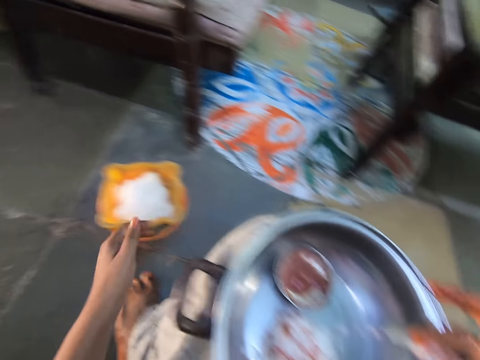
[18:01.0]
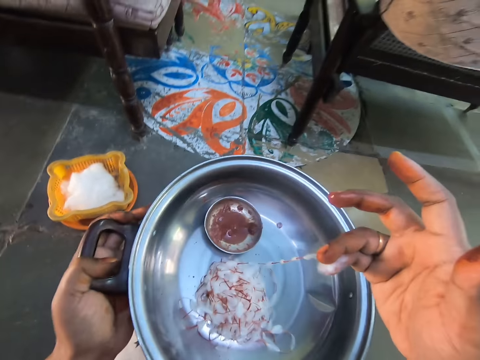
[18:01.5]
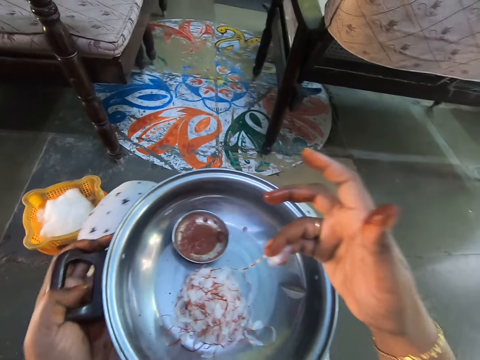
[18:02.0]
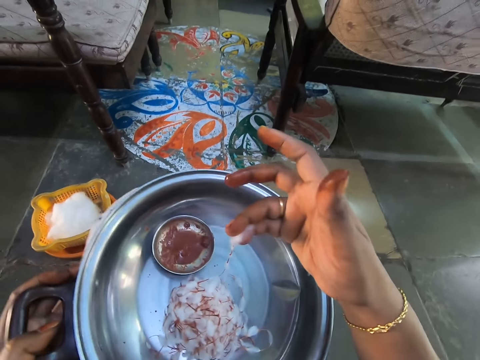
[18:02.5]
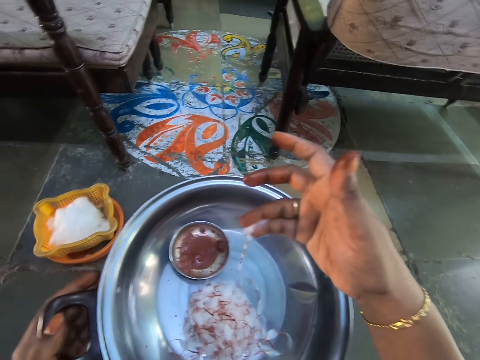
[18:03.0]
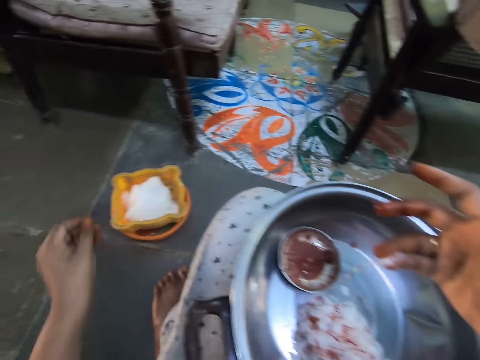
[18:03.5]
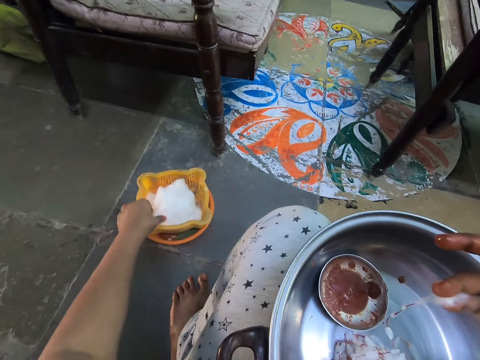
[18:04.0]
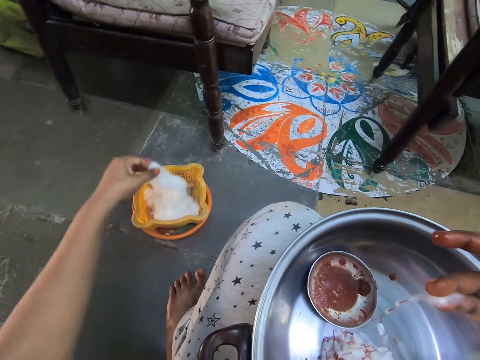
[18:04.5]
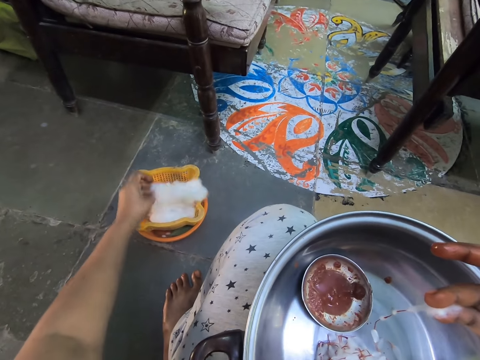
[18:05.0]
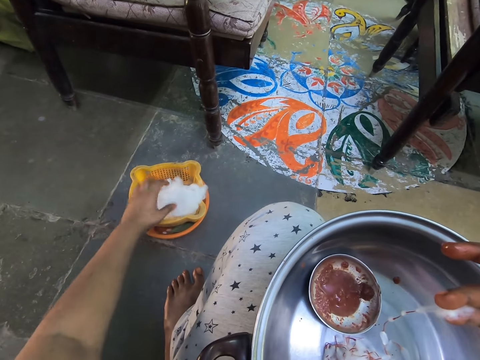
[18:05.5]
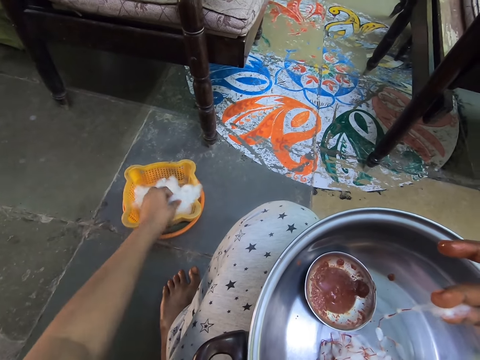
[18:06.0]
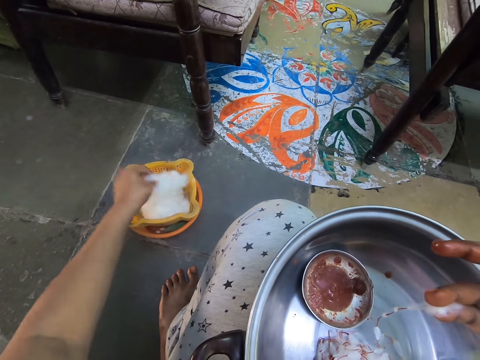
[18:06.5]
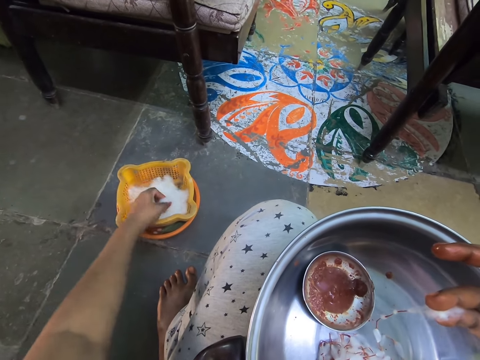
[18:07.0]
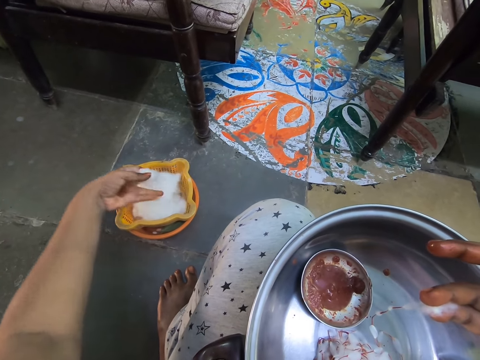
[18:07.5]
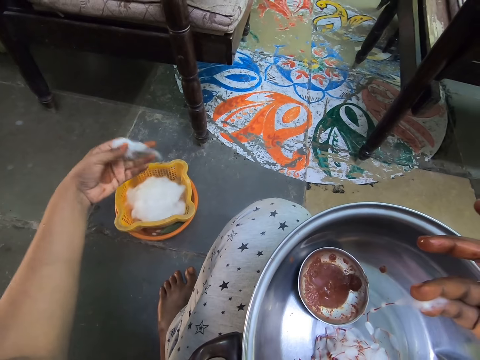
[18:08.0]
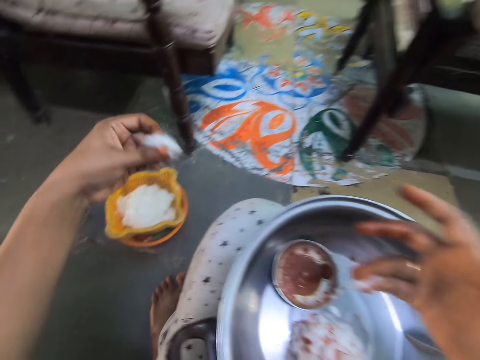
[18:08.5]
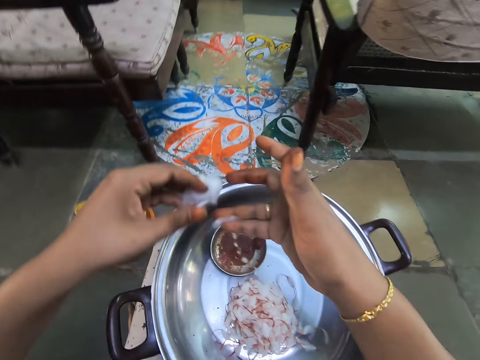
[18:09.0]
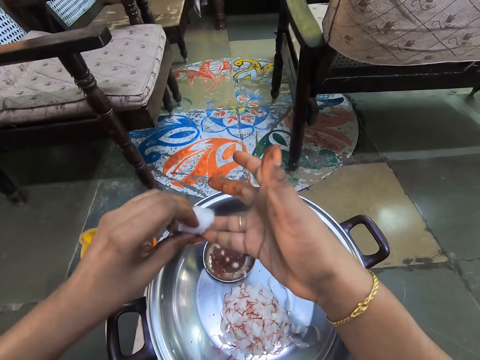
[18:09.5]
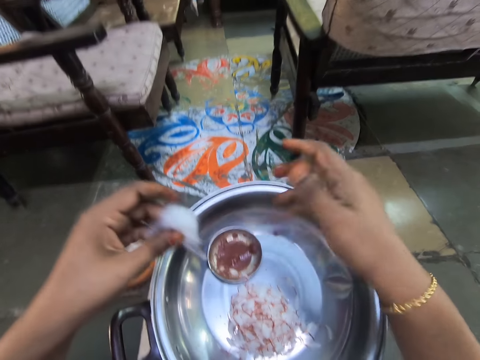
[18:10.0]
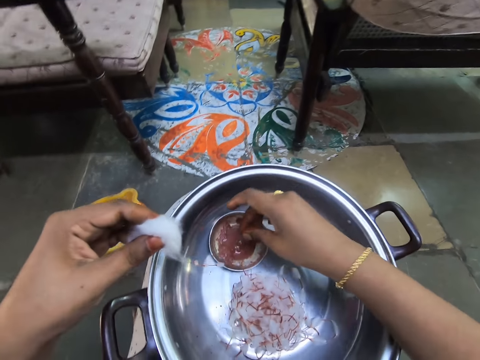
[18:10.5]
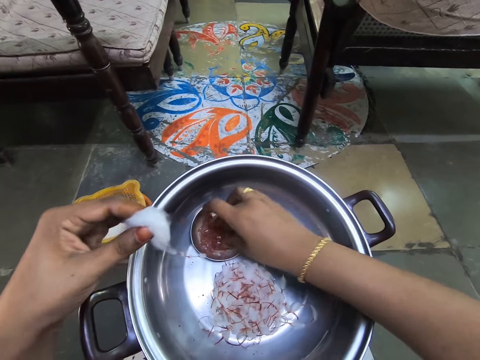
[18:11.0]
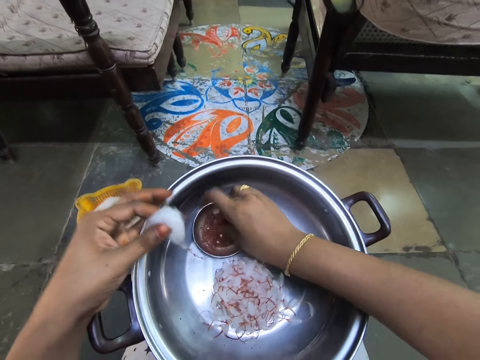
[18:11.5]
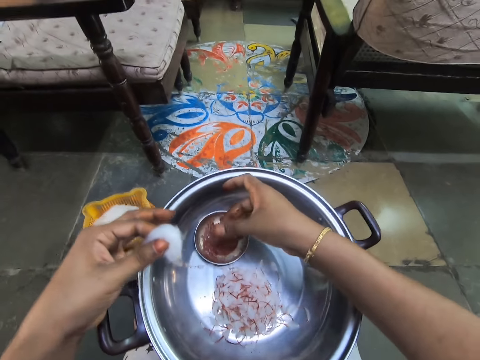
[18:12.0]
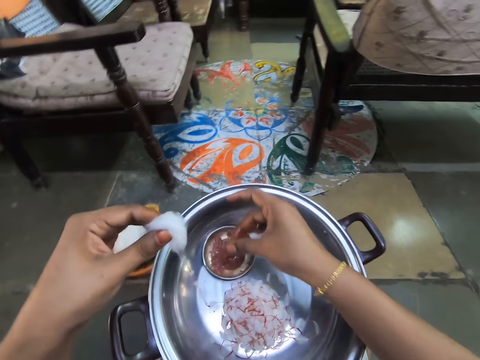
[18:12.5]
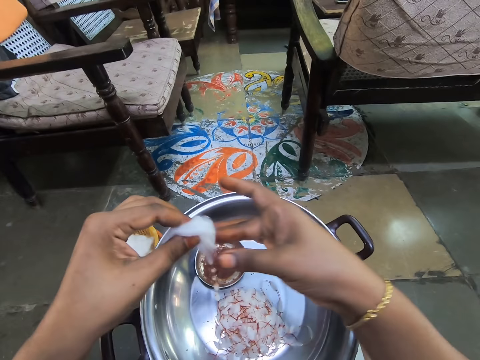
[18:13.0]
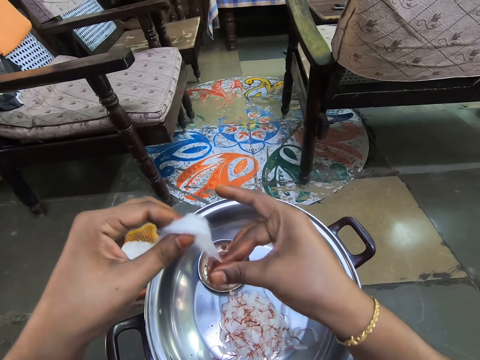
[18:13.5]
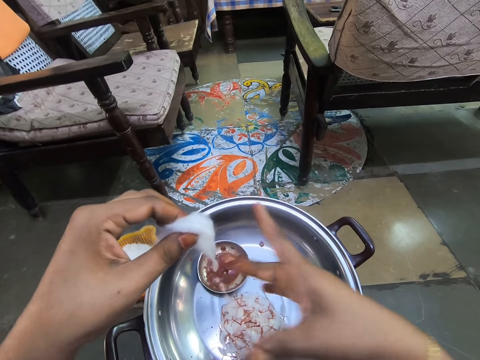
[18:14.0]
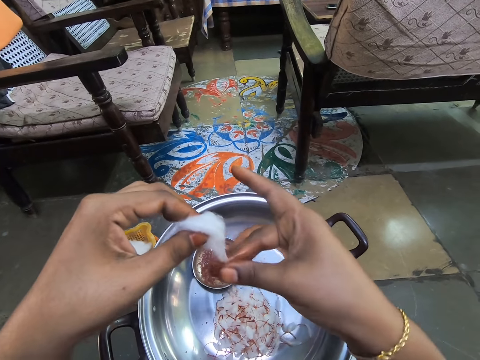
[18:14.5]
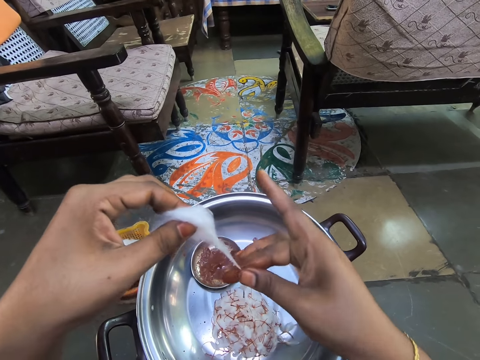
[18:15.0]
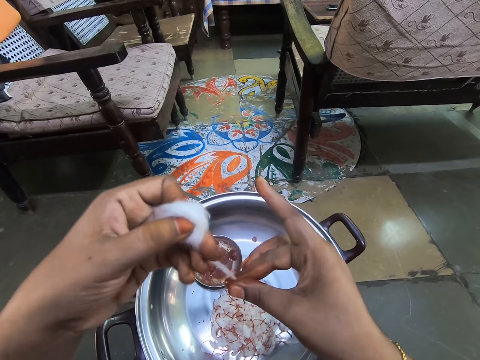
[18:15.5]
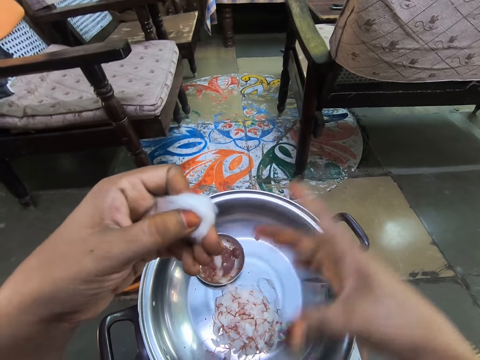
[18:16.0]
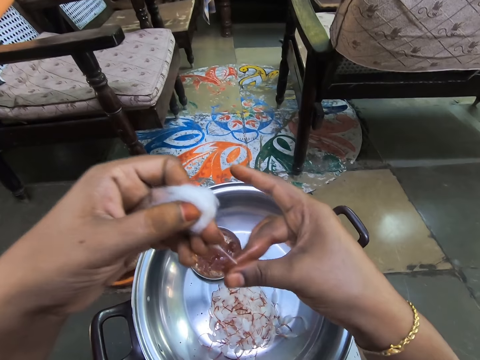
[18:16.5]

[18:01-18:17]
The camera wearer adjusts the steel bowl on her lap. She looks around. She pinches the cotton wool. She takes the cotton from the container basket. She takes the cotton. She attaches the cottons together. She dips her fingers into the paste. She rubs the paste in between her fingers. She rolls the cotton wool with the paste.

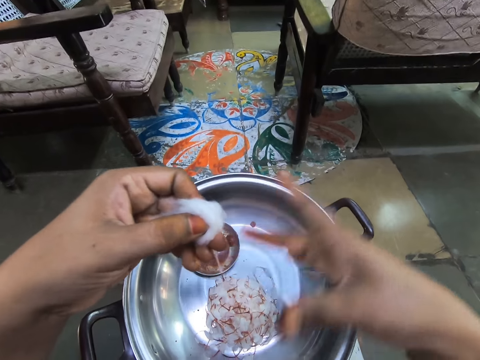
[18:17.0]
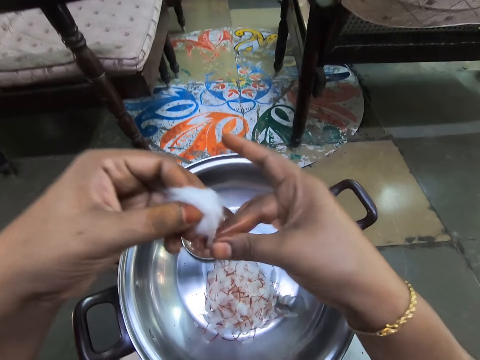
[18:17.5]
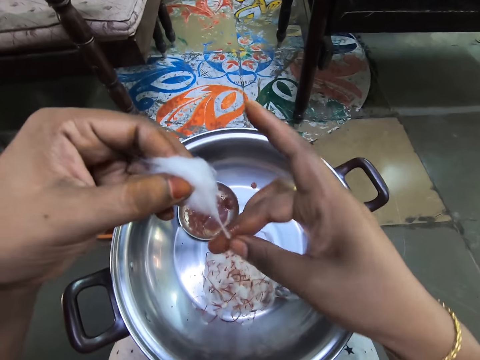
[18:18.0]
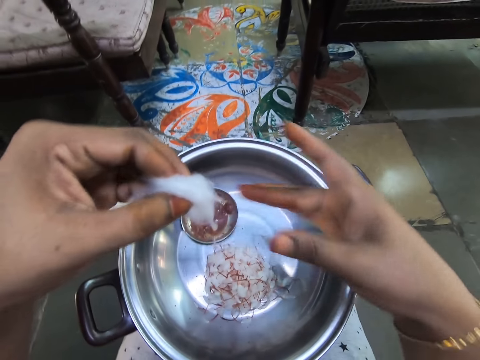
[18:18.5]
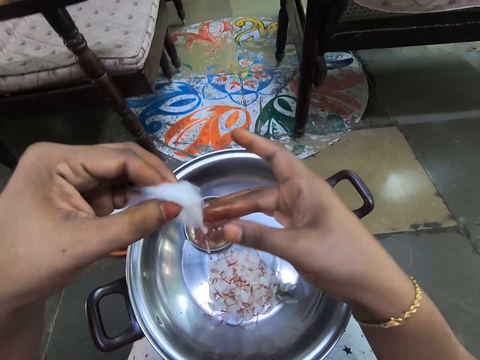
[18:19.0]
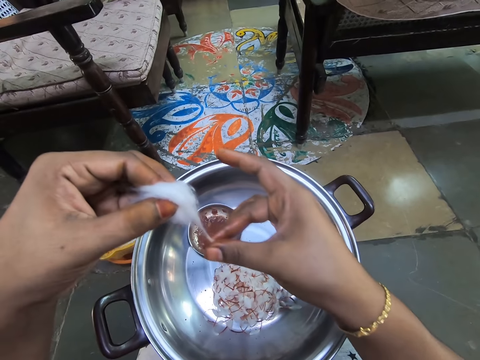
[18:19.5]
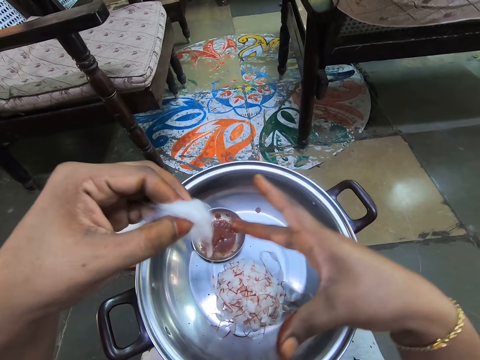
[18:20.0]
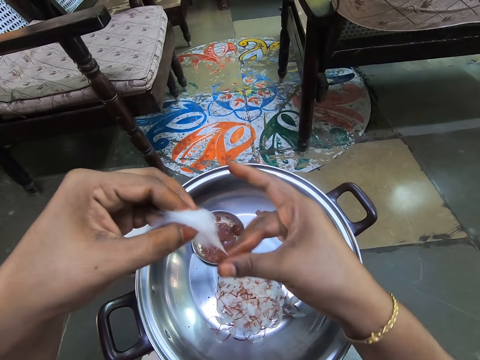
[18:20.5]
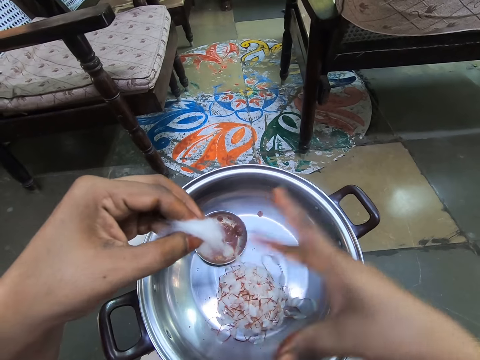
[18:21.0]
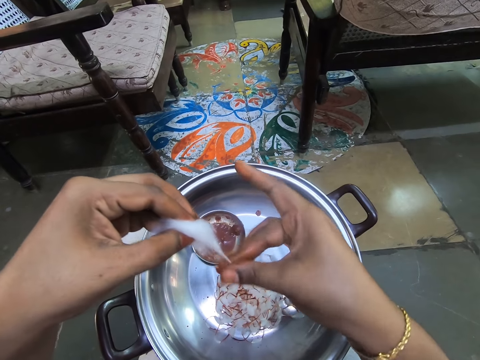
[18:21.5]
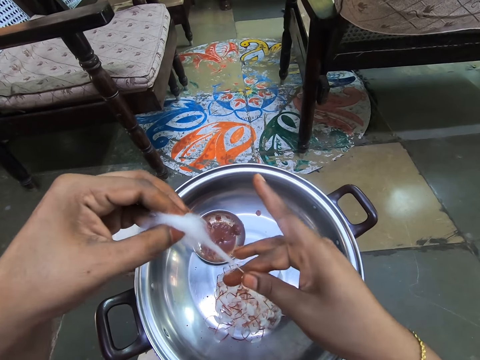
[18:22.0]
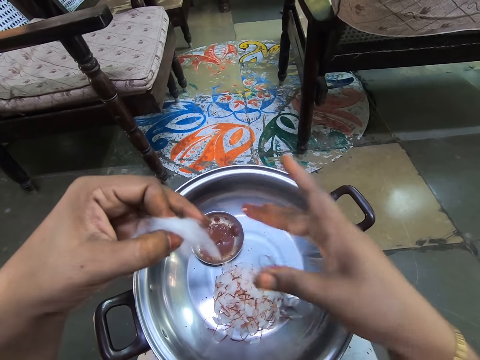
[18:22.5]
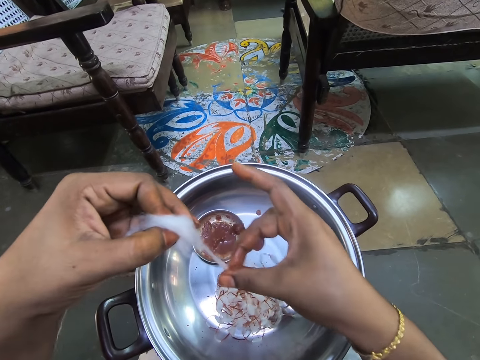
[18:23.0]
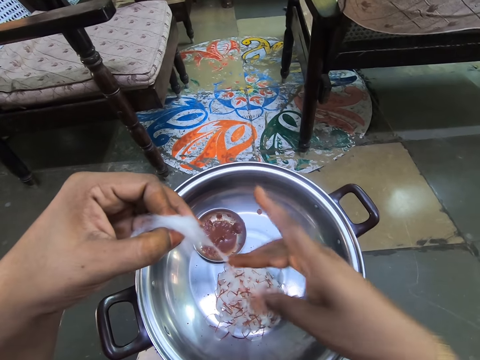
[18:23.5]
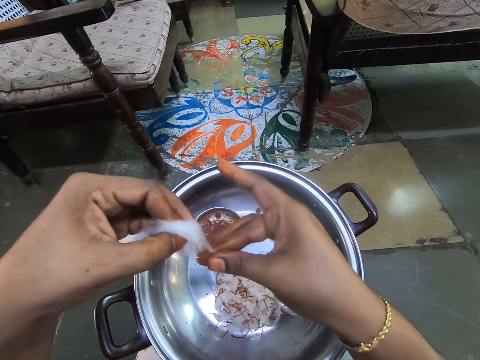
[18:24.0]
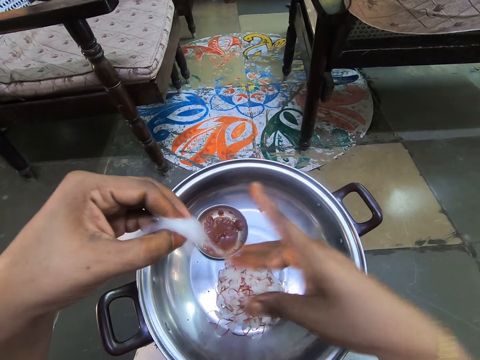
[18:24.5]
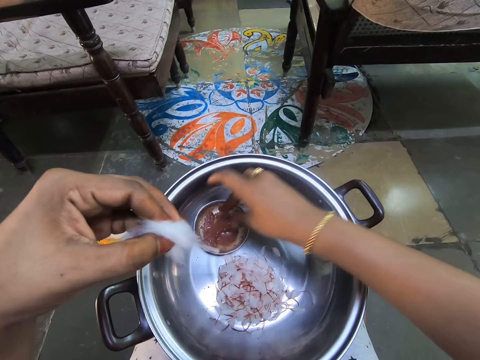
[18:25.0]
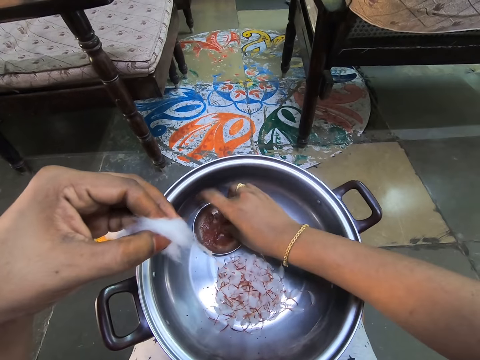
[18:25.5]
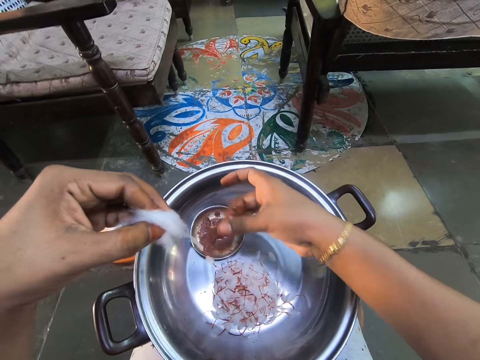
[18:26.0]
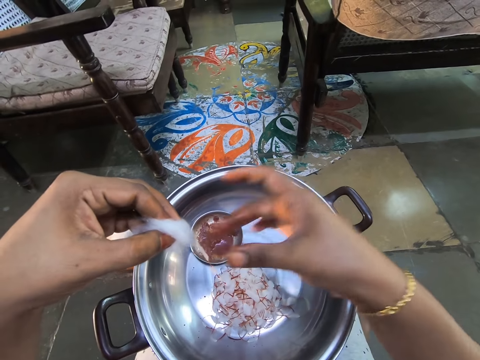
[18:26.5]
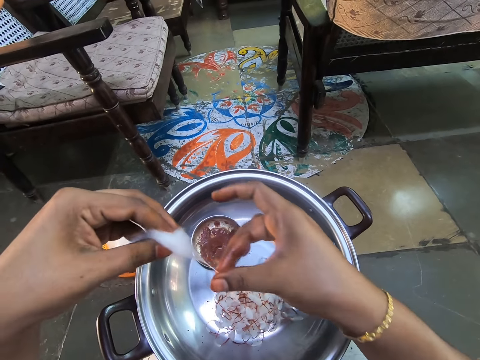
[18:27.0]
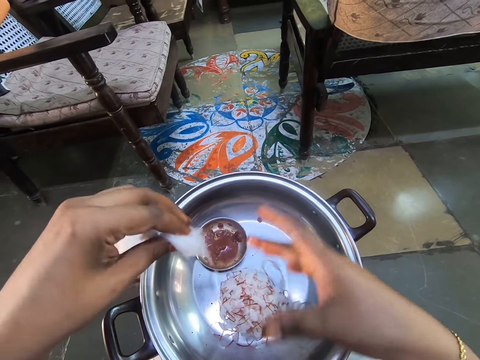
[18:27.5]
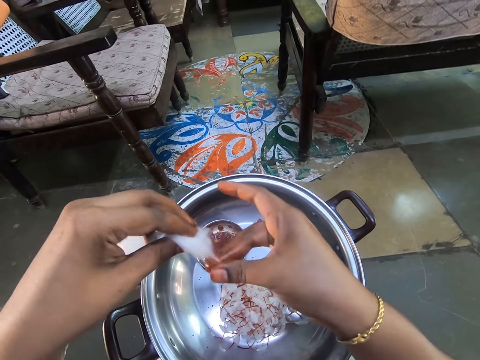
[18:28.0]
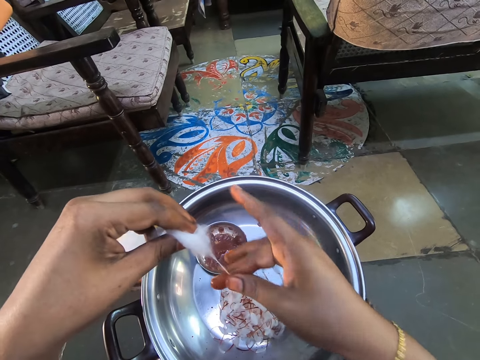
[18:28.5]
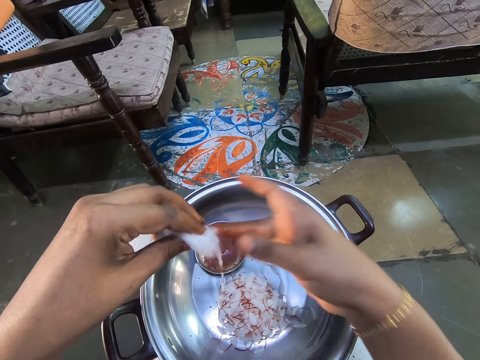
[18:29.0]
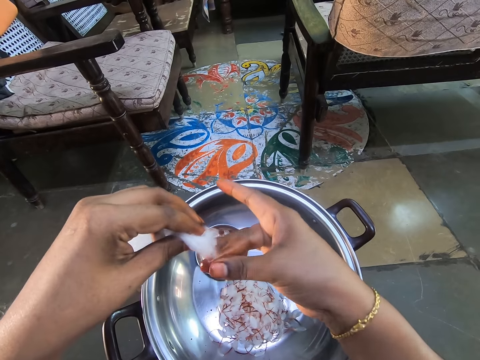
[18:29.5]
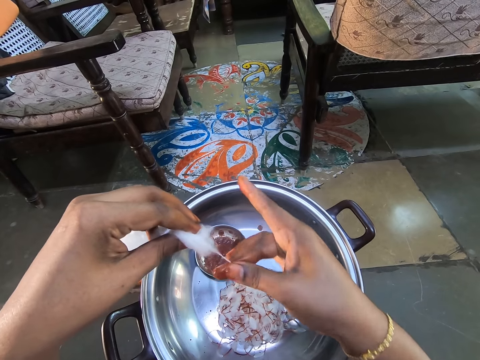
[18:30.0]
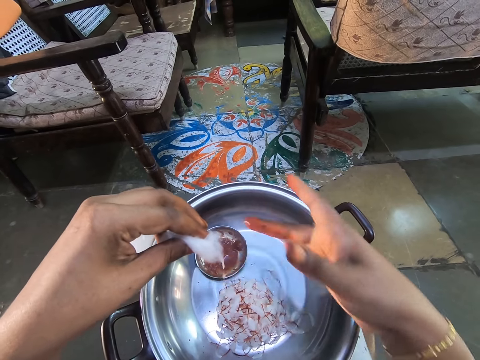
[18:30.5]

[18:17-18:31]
The camera wearer stretches a cotton wool. They apply paint on the cotton wool. They pick the glue from the aluminium bowl with the fingers of the right hand. They rub fingers. They stain the glue on the cotton wool with the right hand.
